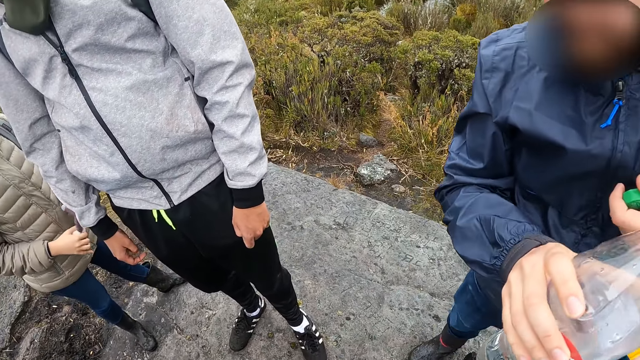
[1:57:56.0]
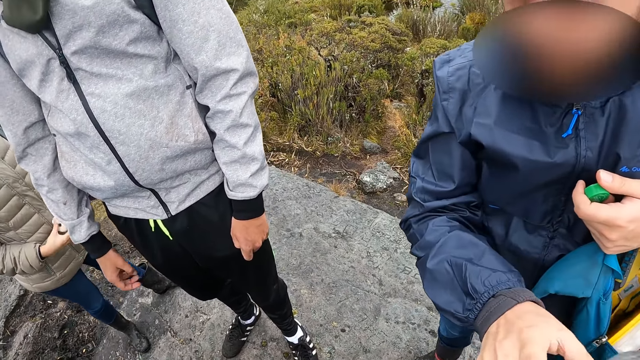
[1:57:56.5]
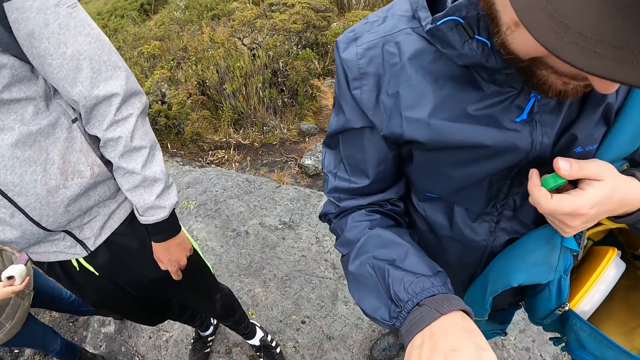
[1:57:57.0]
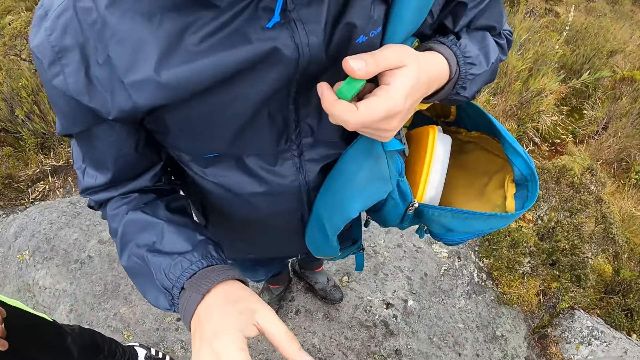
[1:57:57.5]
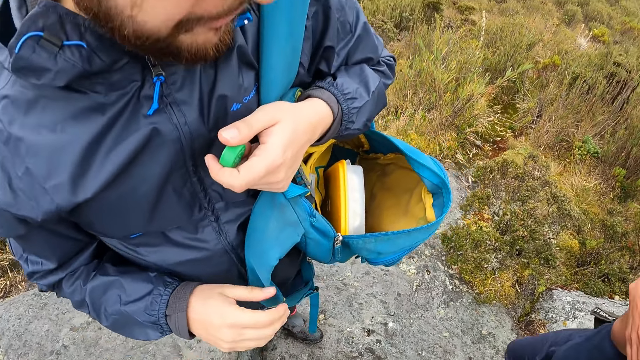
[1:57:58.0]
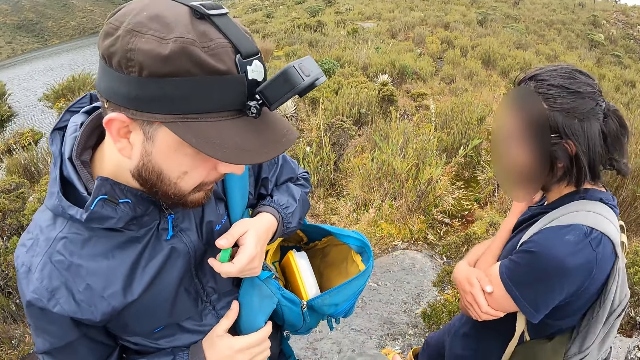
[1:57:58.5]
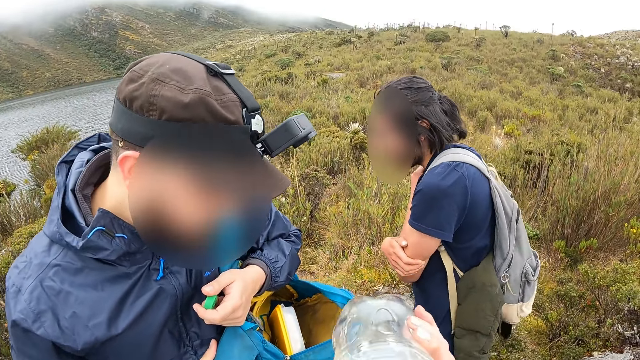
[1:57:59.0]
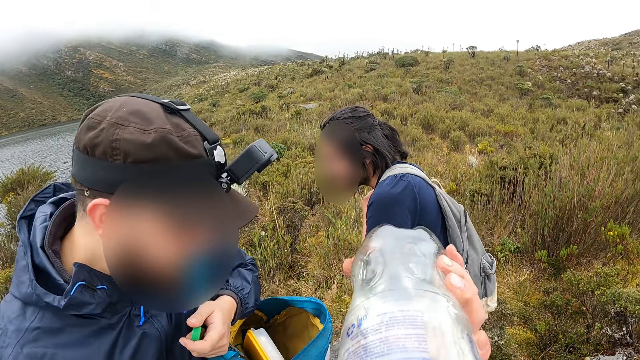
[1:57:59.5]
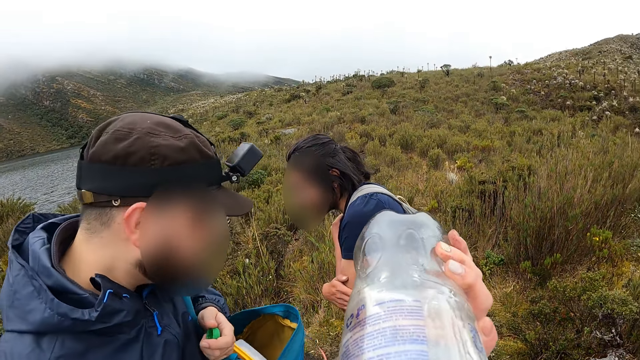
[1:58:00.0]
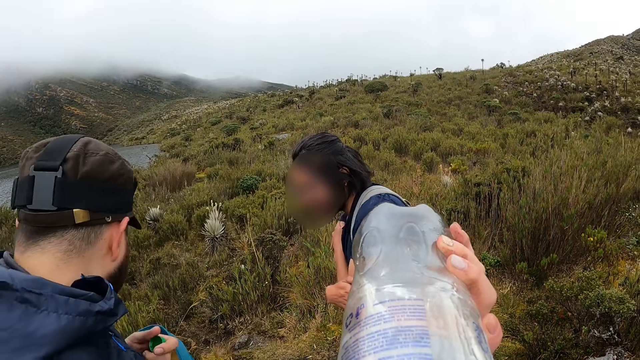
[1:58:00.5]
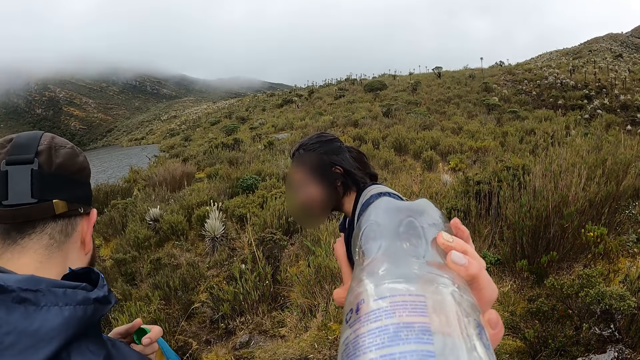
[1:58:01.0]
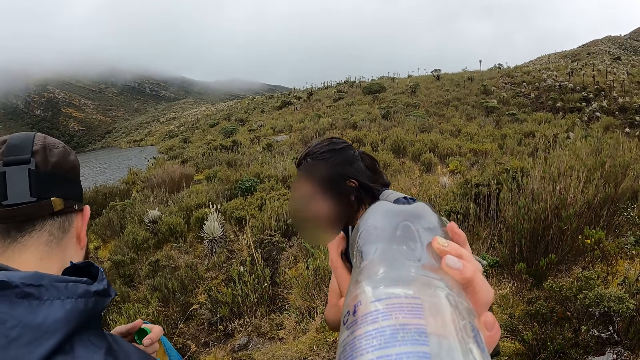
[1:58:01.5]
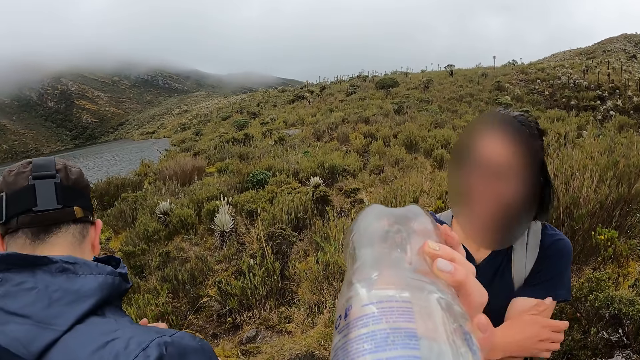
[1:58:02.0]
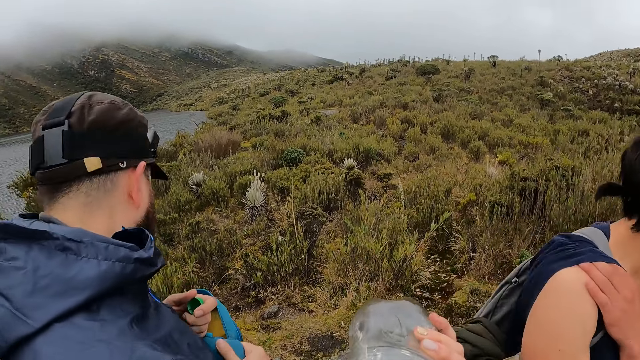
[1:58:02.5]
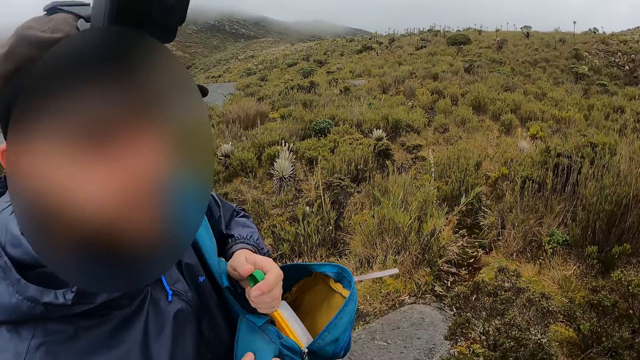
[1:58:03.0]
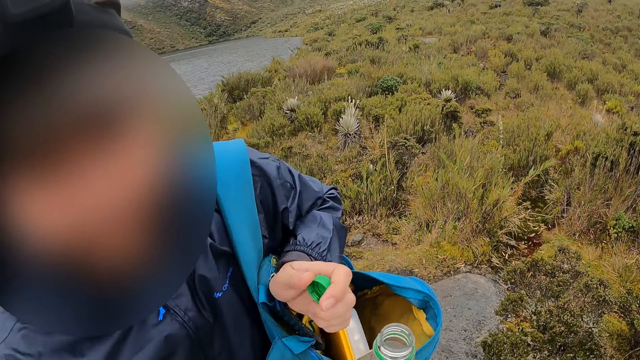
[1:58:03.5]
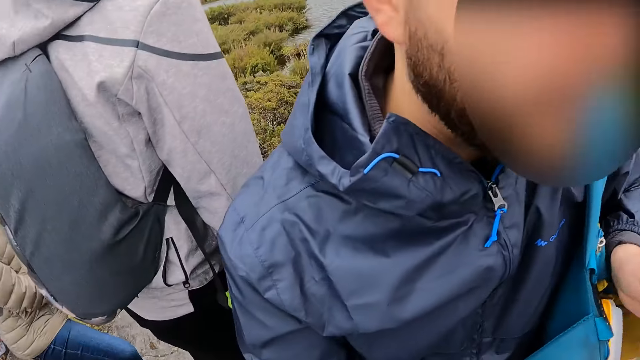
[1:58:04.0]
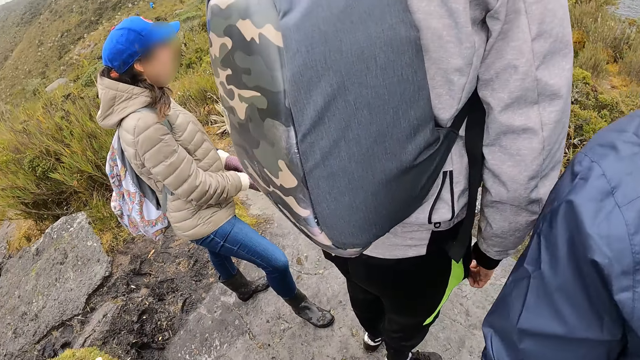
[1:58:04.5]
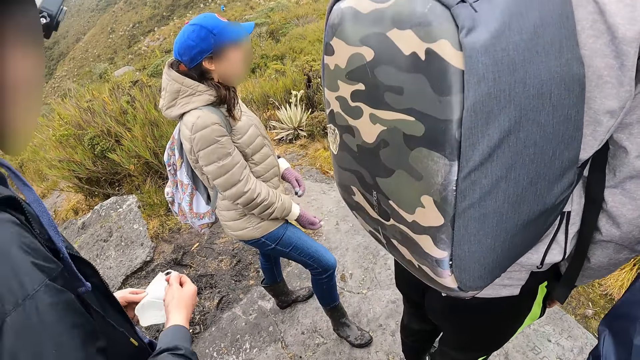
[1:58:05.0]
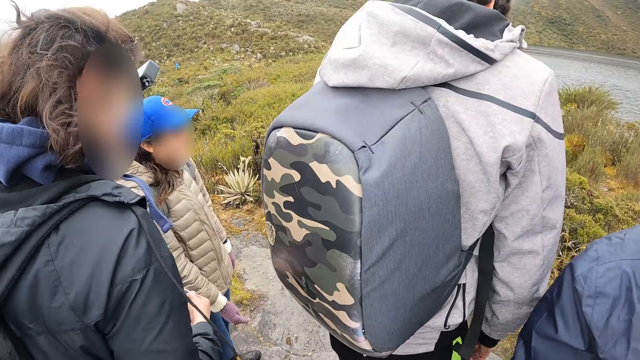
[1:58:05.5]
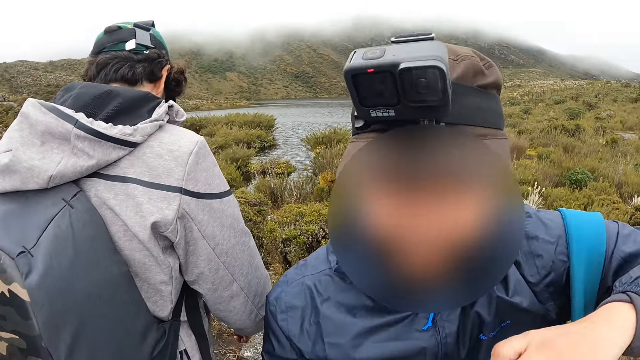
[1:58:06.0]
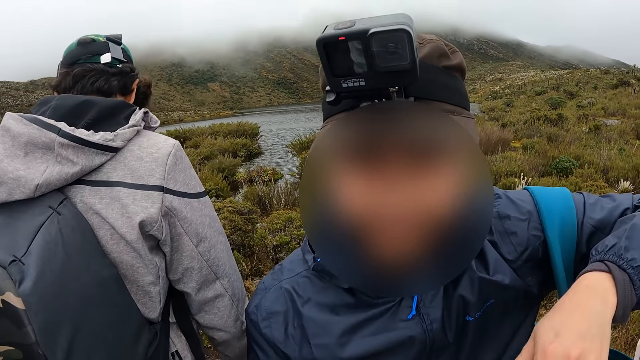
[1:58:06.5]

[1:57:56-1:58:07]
The man passes the bottle of water to the camera wearer with his right hand. The camera wearer drinks from the bottle of water in her right hand.

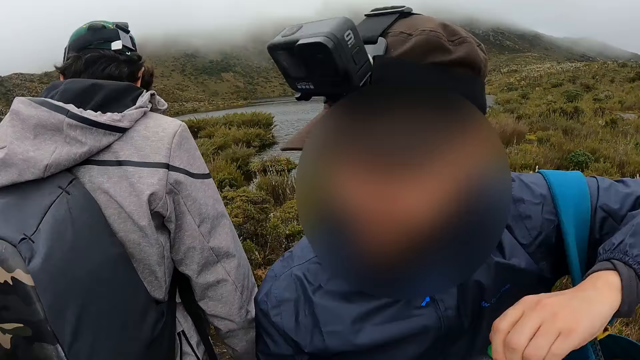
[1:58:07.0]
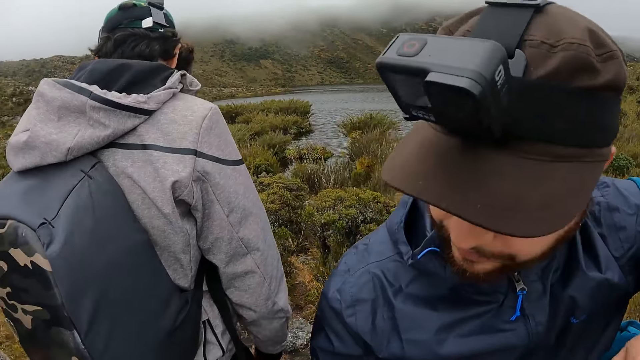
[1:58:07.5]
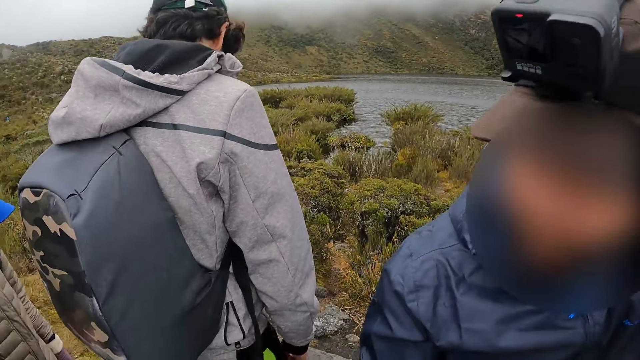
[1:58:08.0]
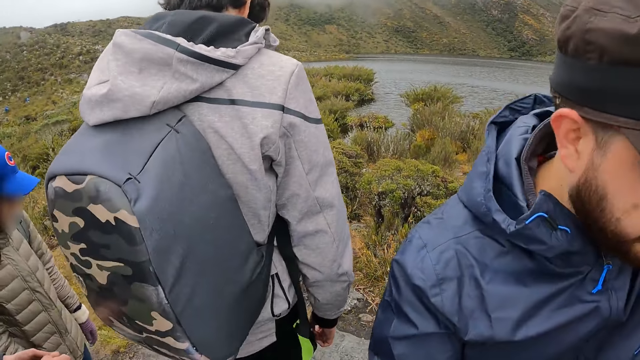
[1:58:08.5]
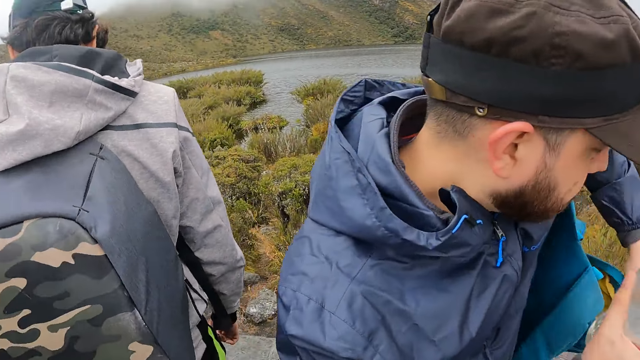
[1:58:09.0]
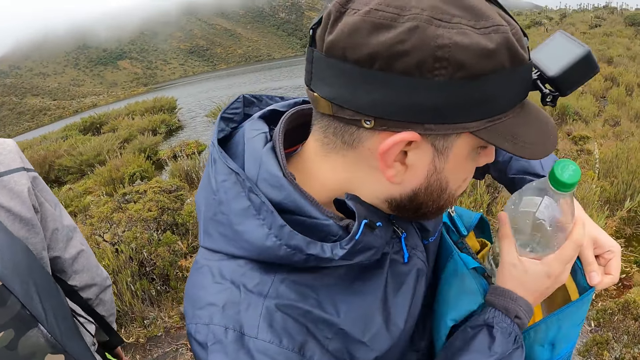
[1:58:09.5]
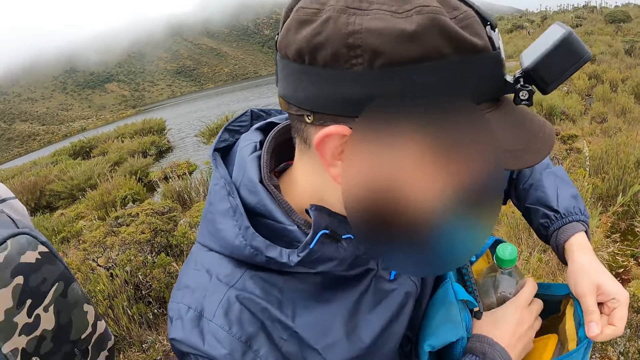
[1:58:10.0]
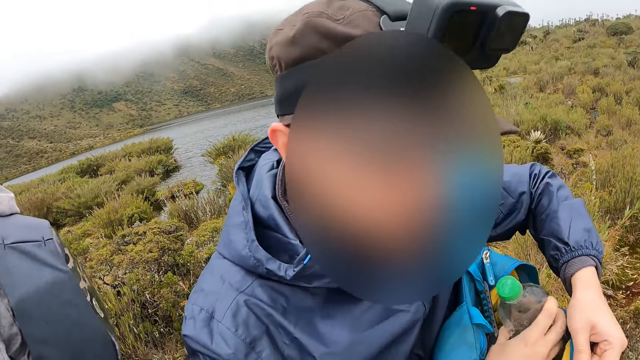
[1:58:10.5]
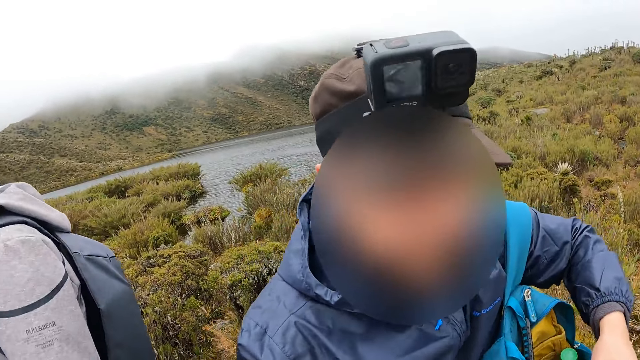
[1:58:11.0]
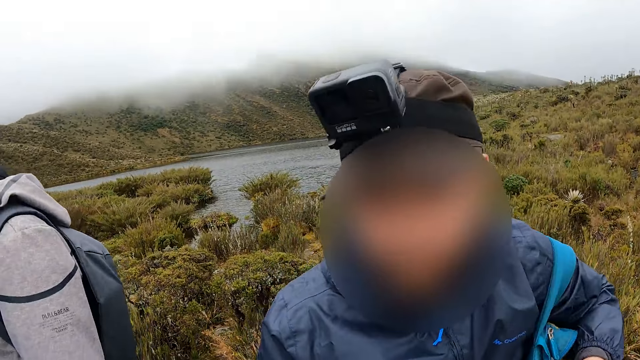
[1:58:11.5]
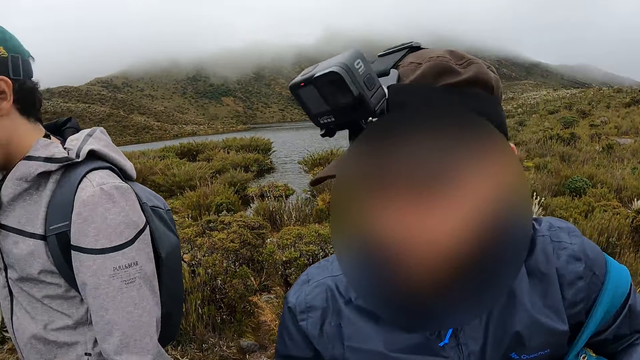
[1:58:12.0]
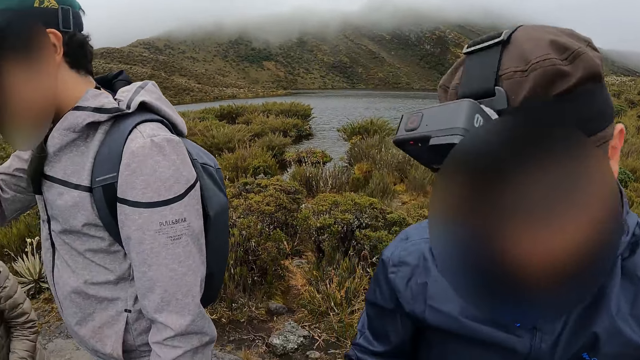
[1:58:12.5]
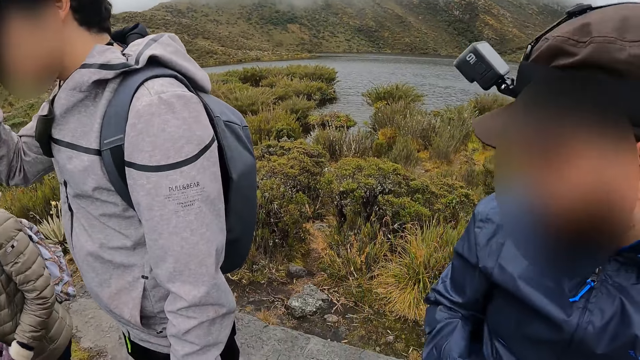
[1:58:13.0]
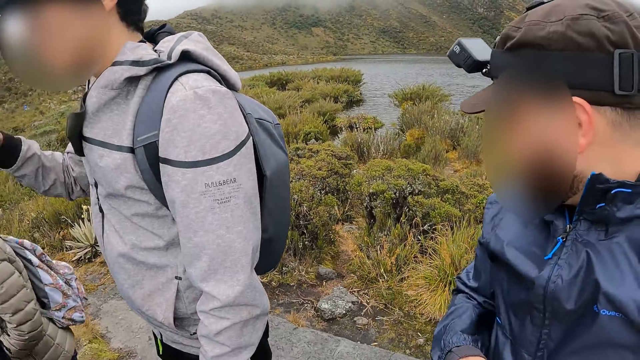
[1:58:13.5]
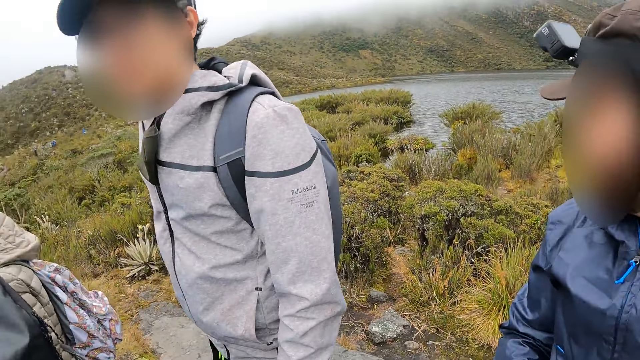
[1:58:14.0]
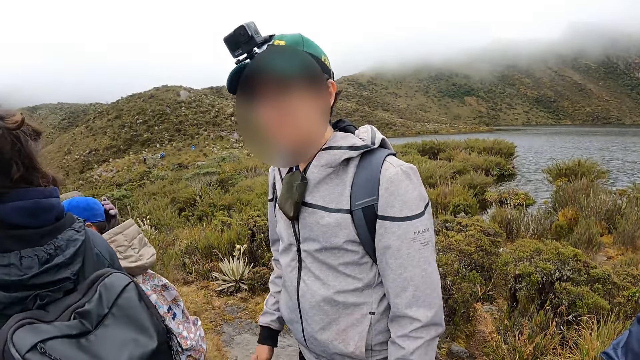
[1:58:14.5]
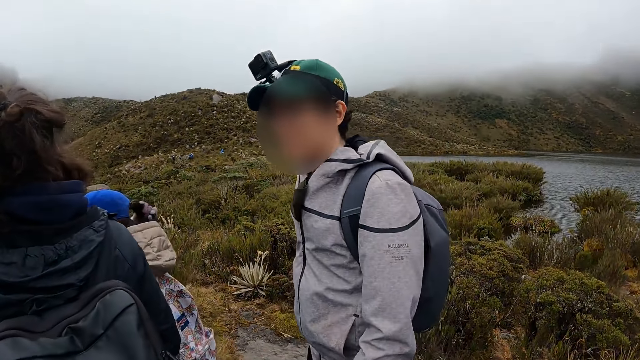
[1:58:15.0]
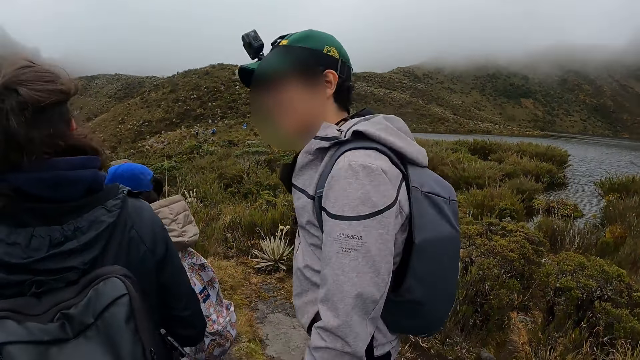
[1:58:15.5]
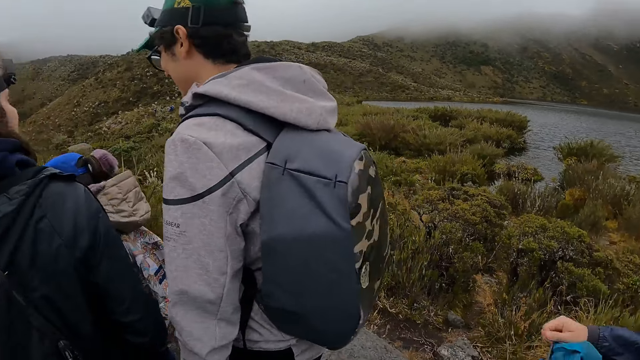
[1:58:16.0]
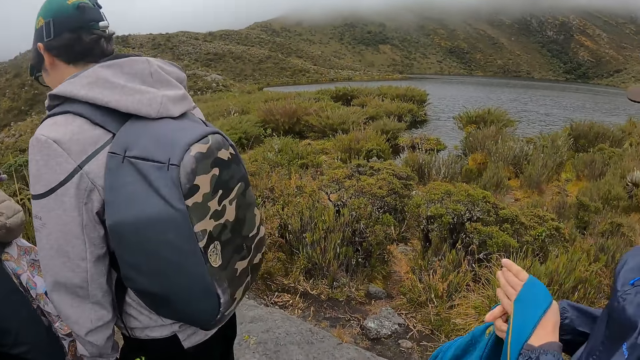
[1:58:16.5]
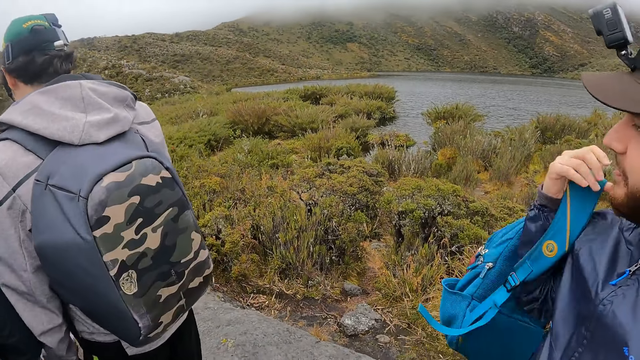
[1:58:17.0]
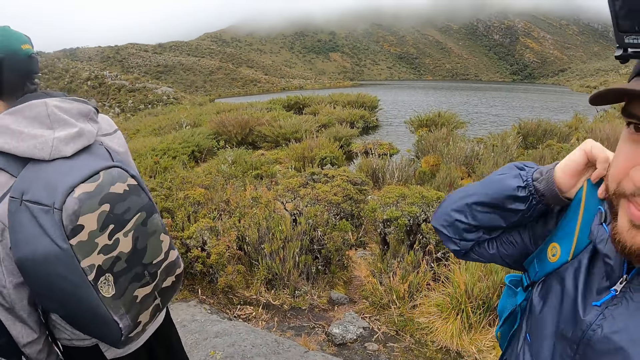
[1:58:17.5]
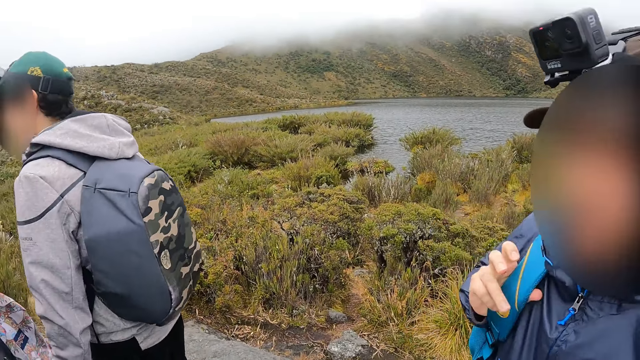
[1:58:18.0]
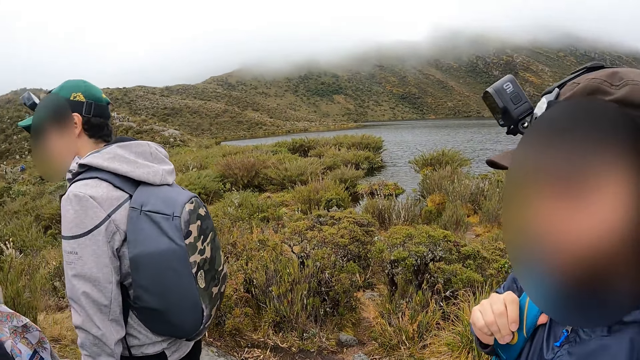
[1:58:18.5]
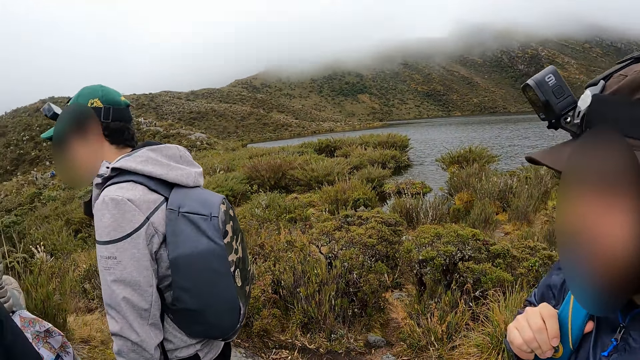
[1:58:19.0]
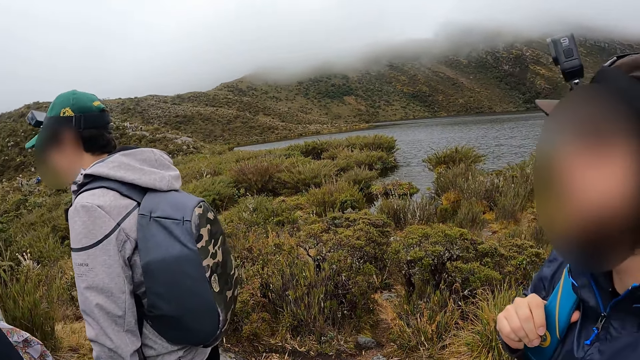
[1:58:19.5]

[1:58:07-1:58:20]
The man dips the bottle of water in the bag with his right hand. A woman pulls her ponytail with her right hand. The man passes the bag from his left hand to his right hand. He puts the bag on the back and pulls the bag over his right shoulder with his right hand.
